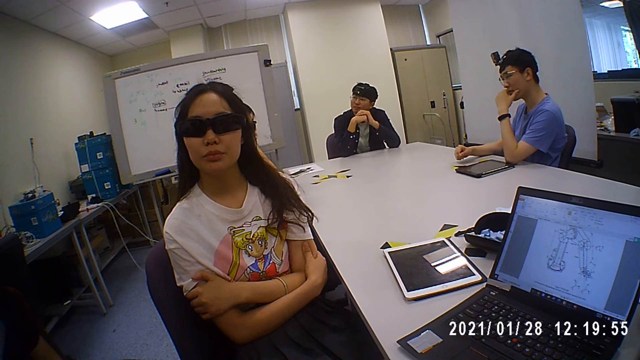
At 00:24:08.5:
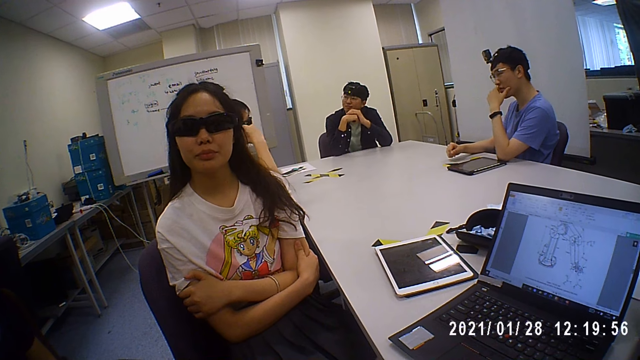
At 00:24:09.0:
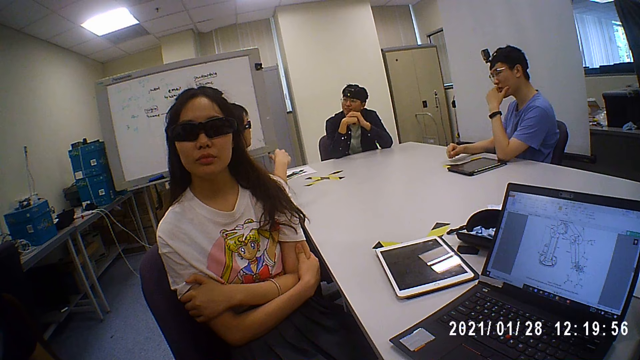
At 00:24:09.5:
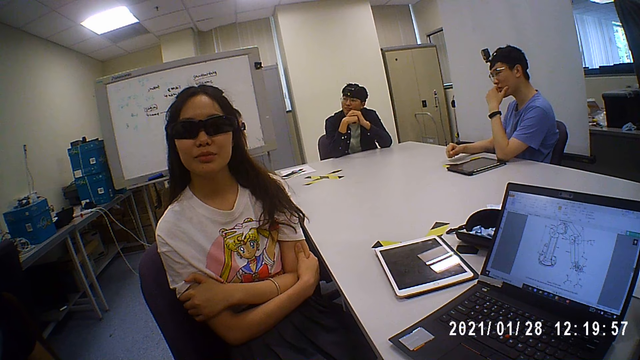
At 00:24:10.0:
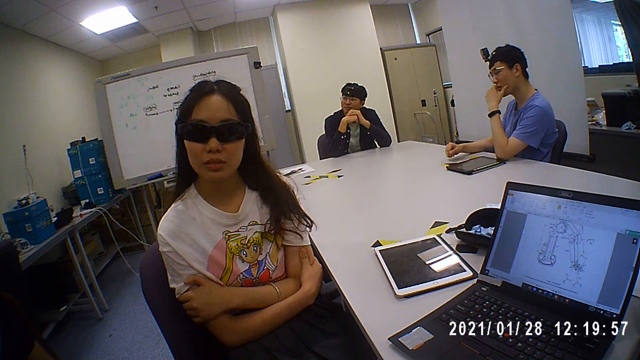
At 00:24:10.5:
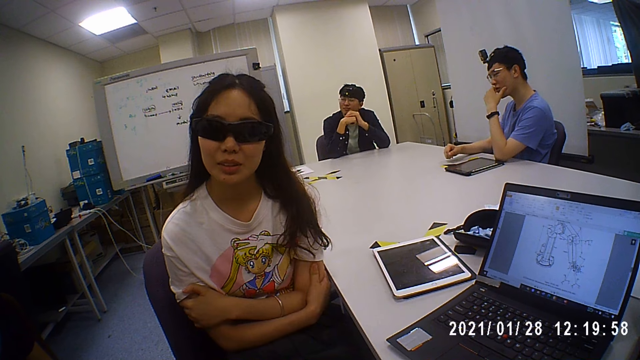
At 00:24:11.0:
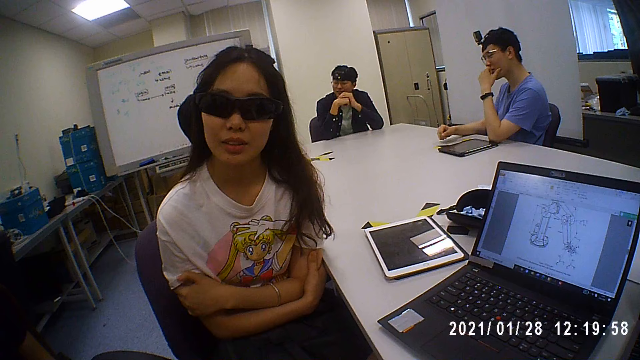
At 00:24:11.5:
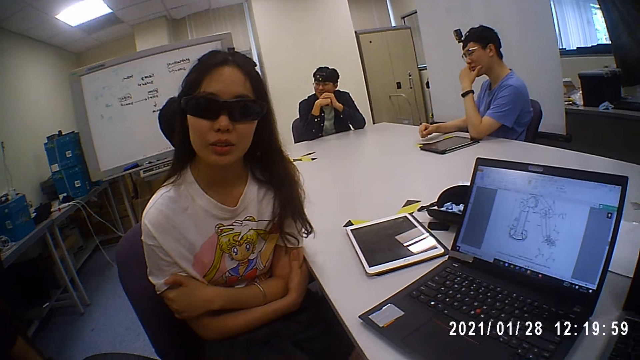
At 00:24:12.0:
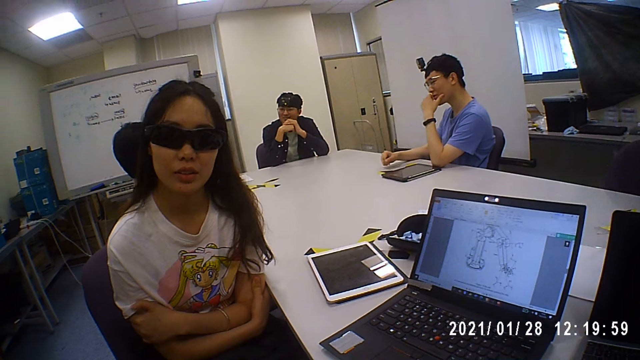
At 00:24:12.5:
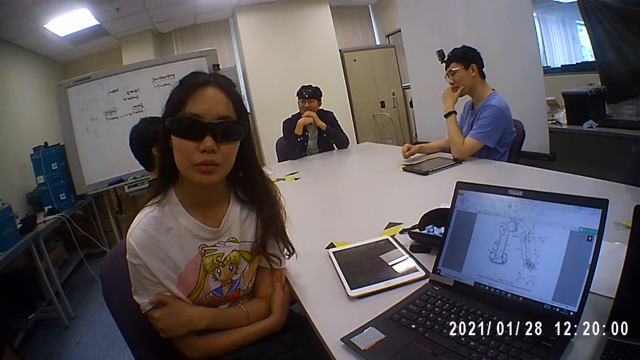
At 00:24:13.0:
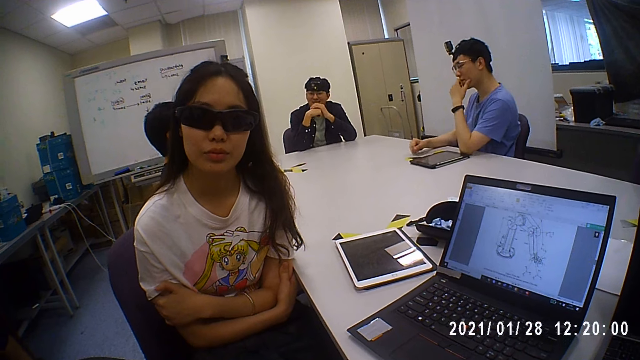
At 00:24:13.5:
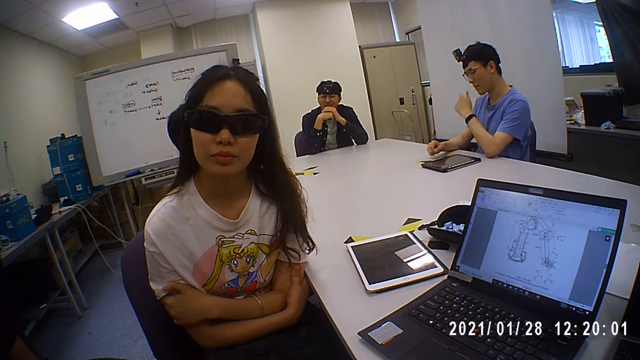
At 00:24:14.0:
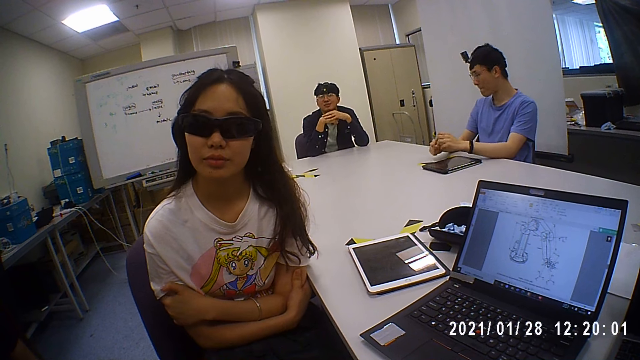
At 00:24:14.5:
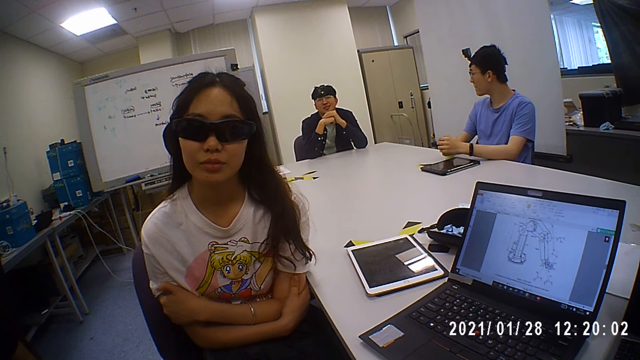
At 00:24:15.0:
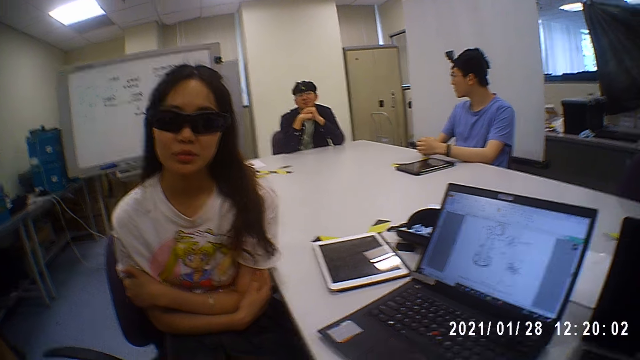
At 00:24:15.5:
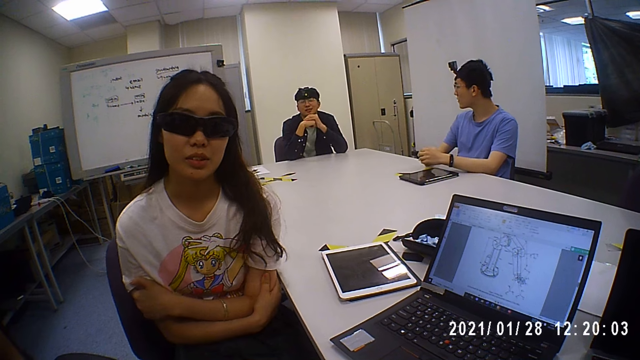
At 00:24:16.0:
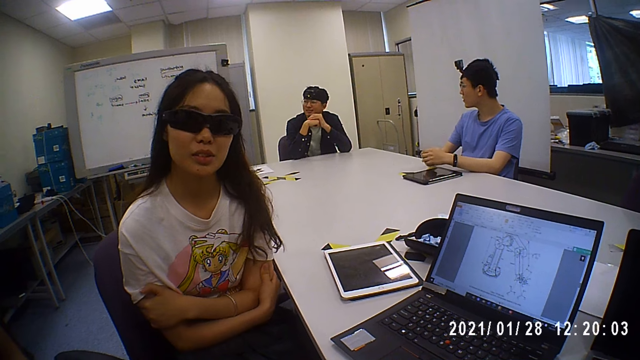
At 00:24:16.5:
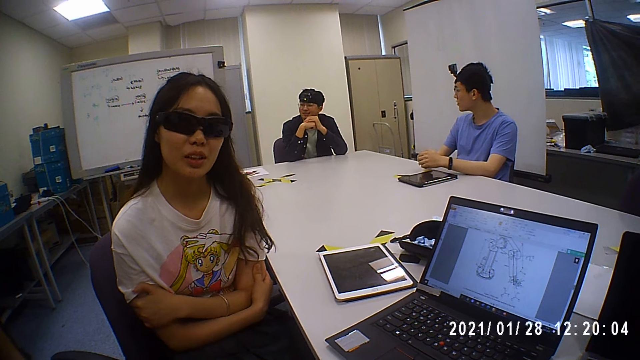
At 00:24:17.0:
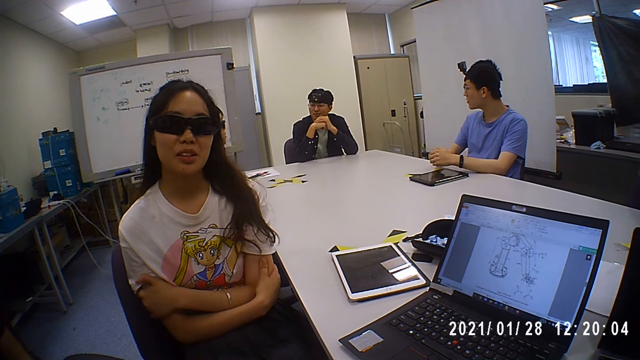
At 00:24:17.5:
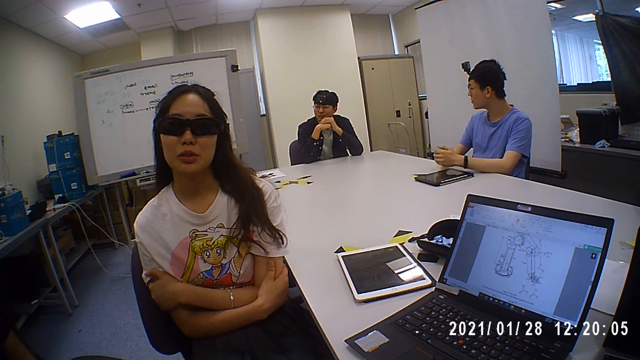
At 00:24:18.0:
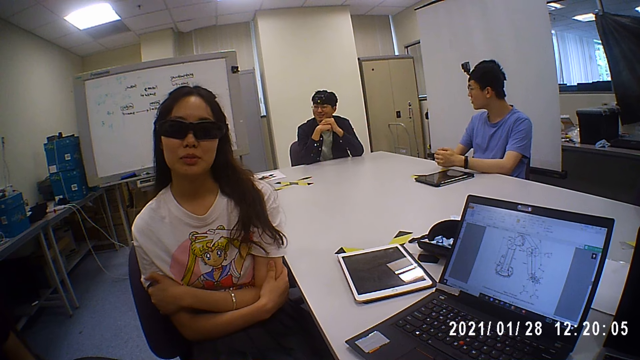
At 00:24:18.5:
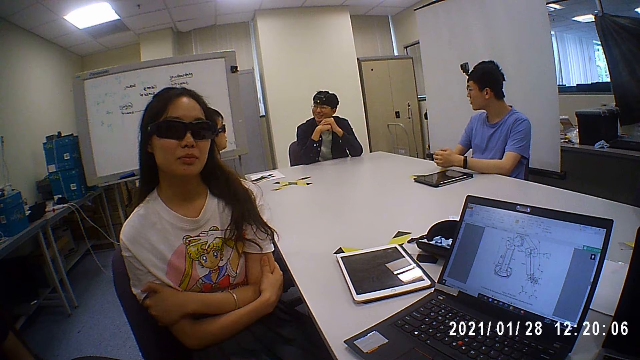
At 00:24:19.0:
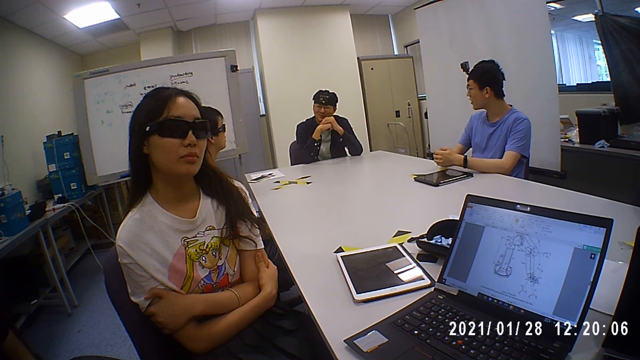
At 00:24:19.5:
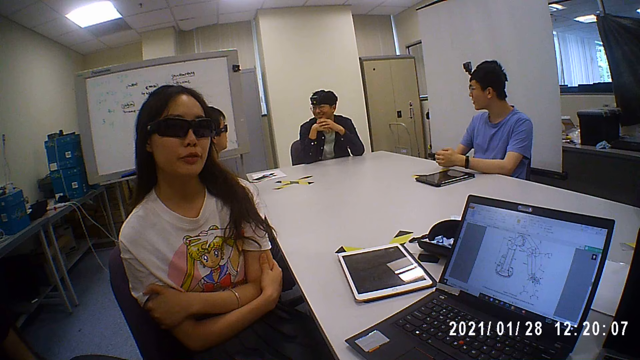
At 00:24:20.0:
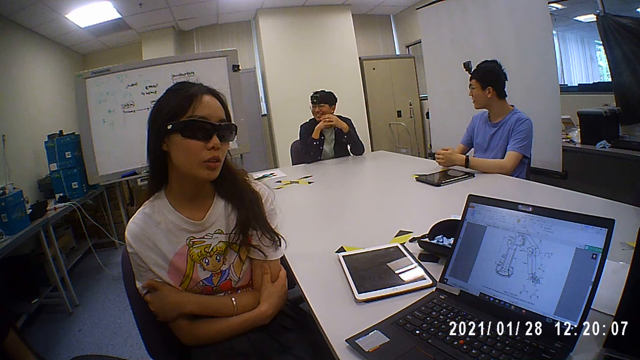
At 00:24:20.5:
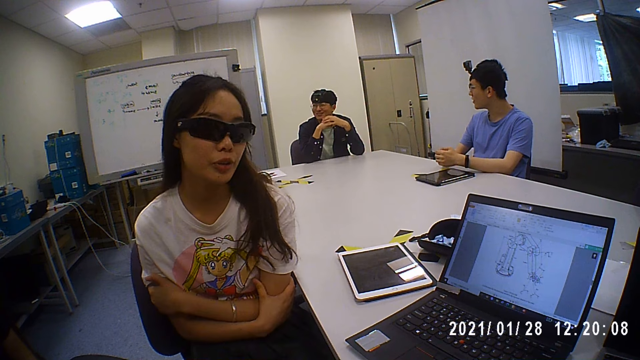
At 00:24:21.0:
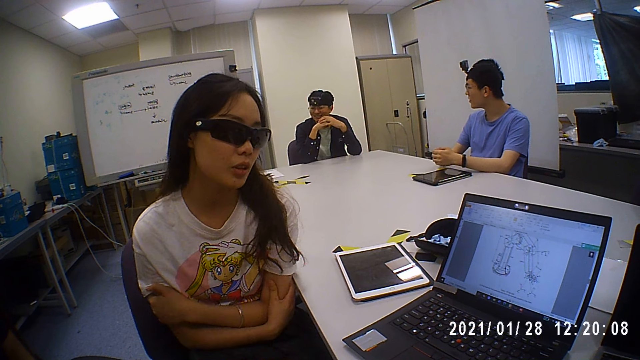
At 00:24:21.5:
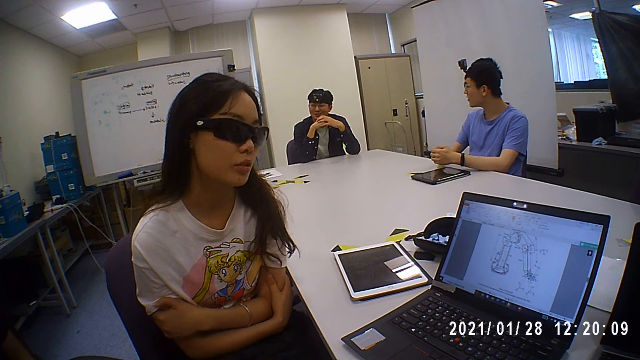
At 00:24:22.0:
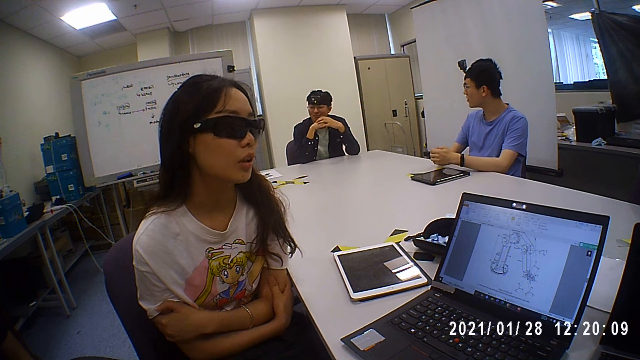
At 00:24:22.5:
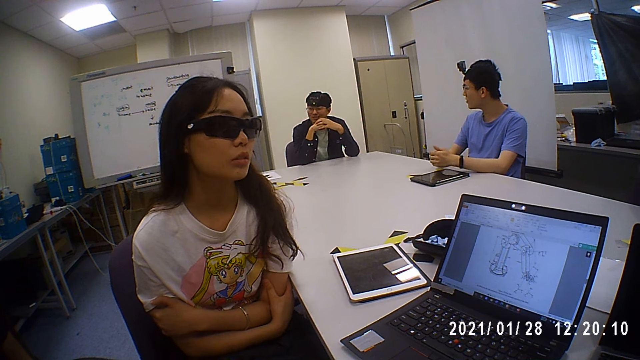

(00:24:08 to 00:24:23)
The man places his hands on the table. A person swings on her seat. The person converses with the camera wearer and another person.

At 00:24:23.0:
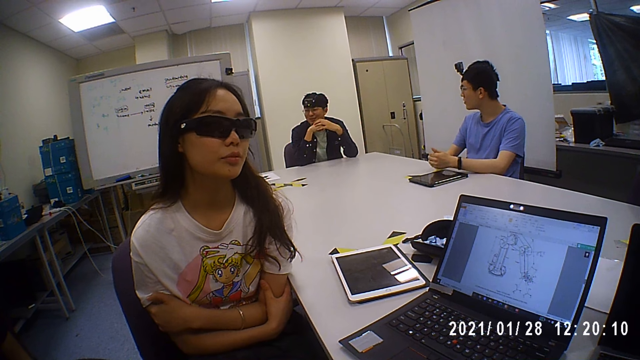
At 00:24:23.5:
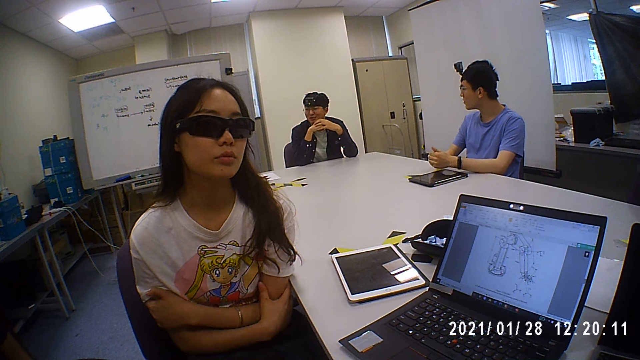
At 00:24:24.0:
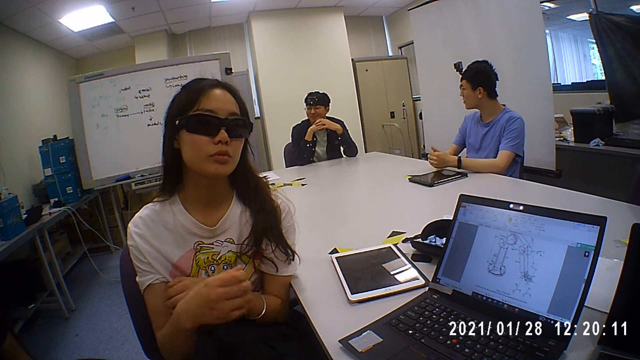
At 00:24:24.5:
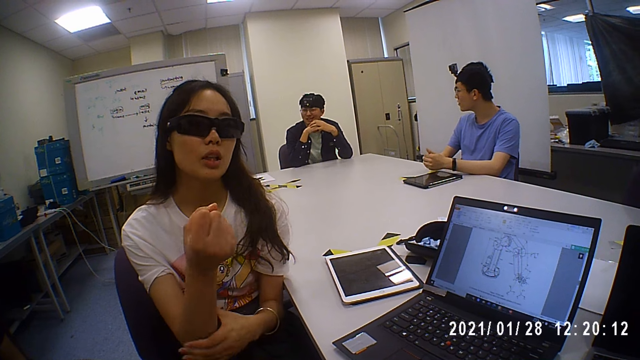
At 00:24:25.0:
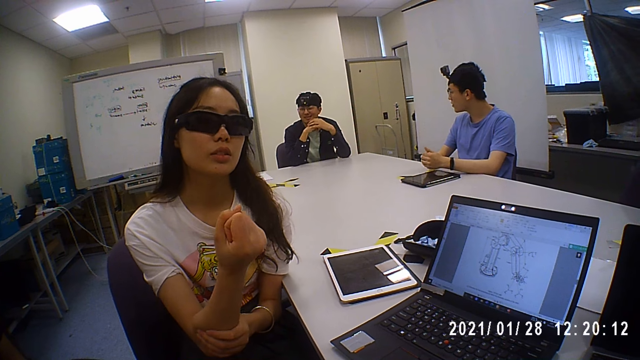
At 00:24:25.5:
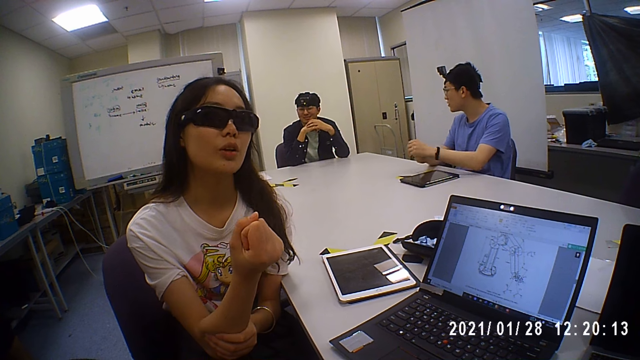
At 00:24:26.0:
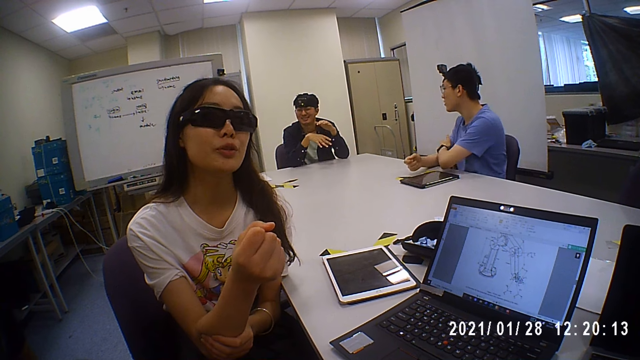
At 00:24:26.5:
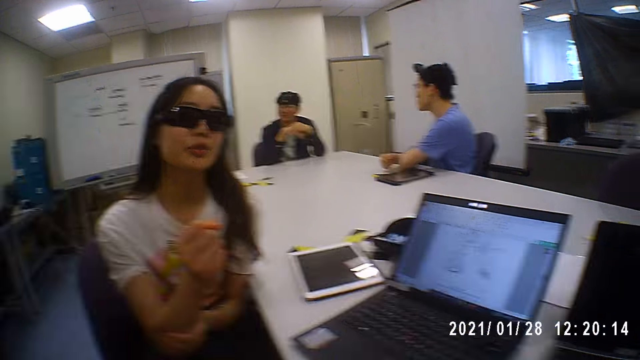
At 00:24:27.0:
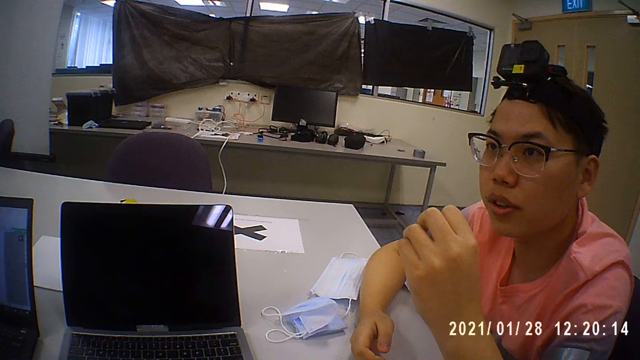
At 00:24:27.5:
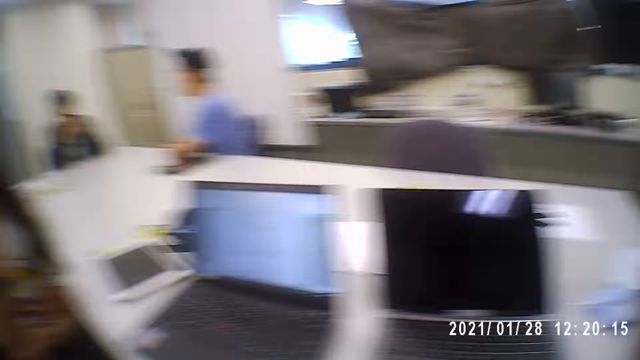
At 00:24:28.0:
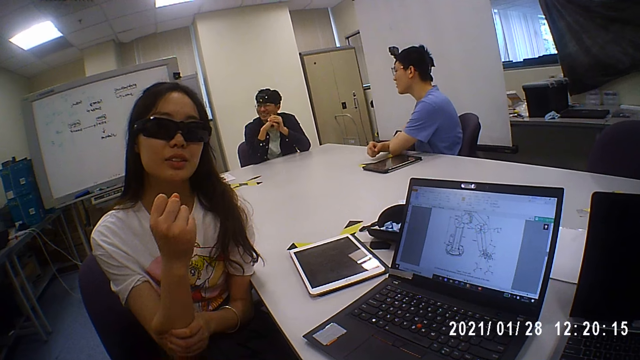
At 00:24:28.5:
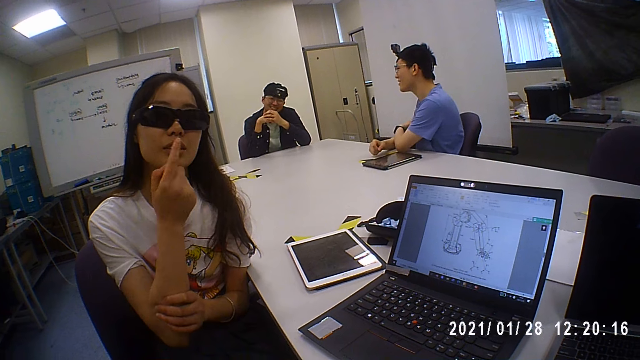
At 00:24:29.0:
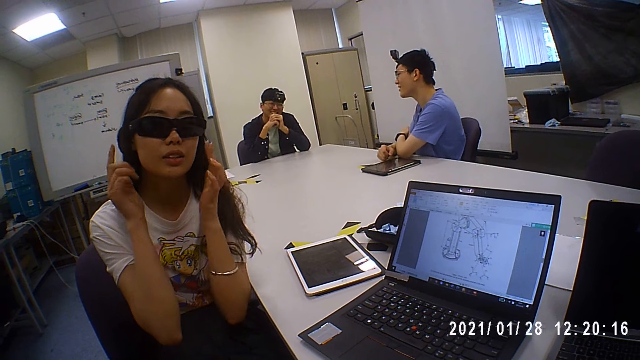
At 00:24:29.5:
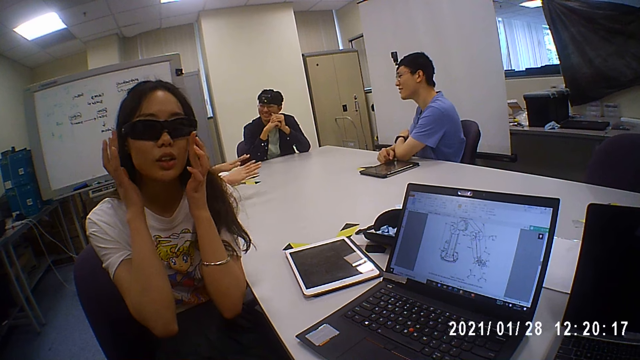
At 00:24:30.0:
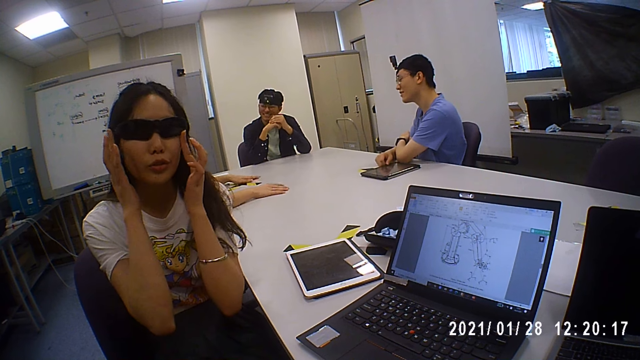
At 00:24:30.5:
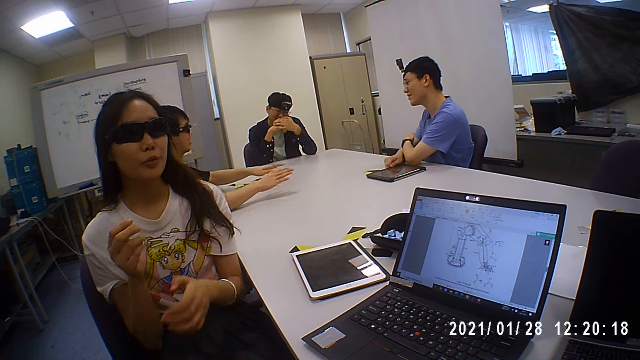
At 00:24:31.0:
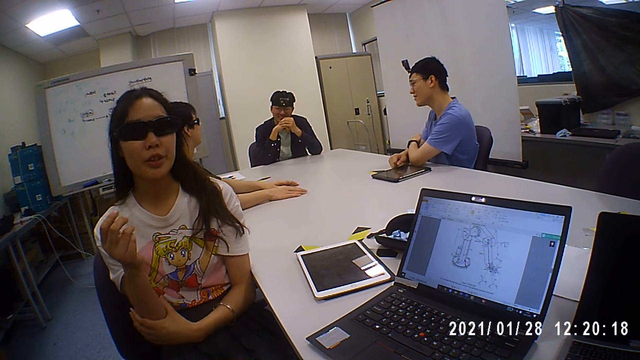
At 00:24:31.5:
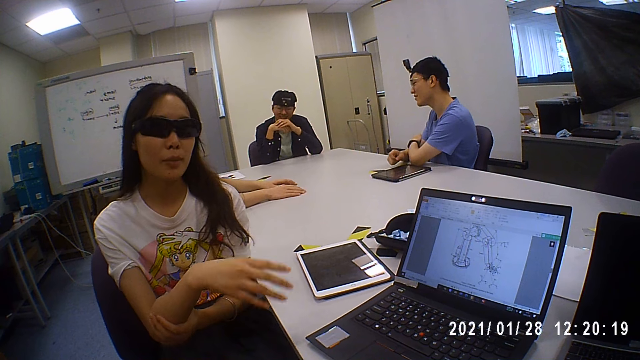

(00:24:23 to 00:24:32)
The woman holds her right hand with her left hand and gestures with hands. The man holds his right hand with his left hand. The camera wearer turns to a person. They turn to the woman. The woman adjusts the pair of glasses on her face with her hands. Another man hits his hands on the table. The woman converses with the camera wearer and the person.
